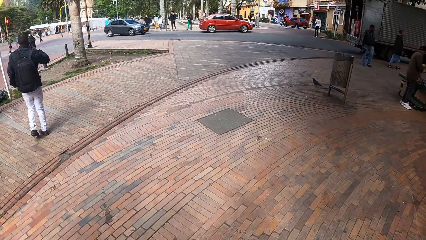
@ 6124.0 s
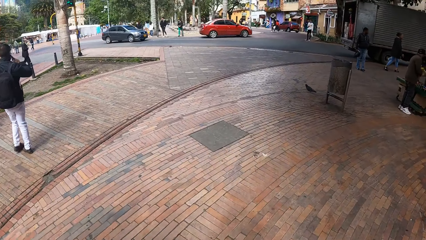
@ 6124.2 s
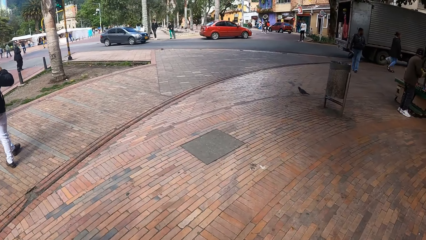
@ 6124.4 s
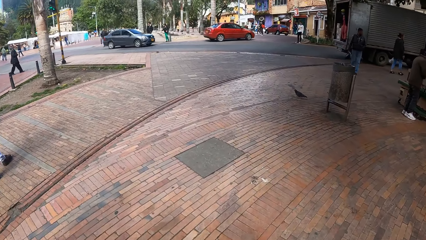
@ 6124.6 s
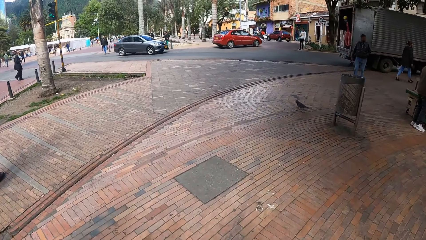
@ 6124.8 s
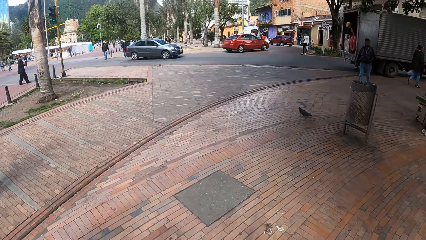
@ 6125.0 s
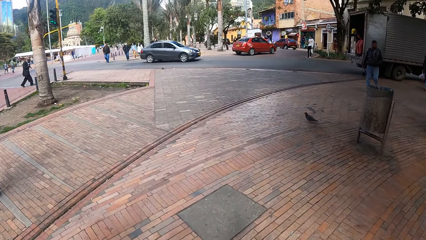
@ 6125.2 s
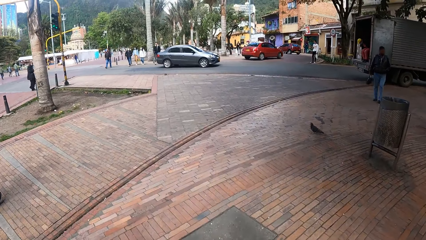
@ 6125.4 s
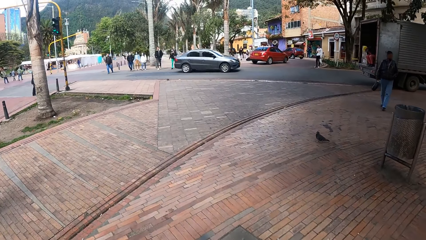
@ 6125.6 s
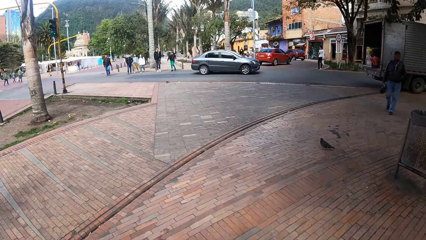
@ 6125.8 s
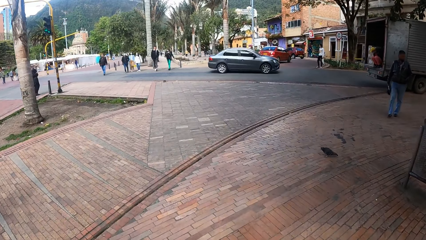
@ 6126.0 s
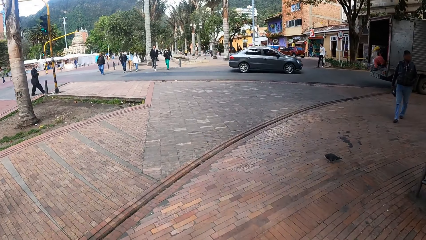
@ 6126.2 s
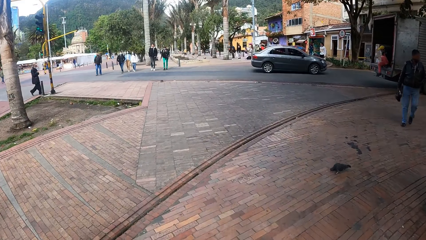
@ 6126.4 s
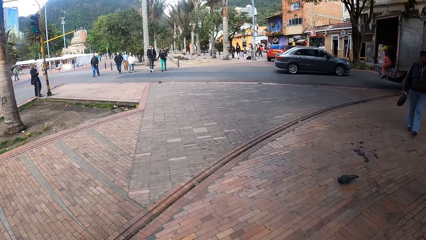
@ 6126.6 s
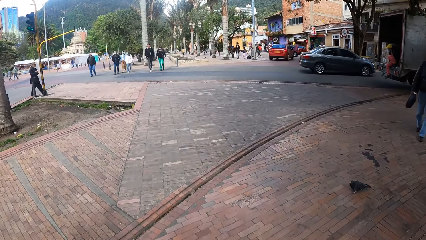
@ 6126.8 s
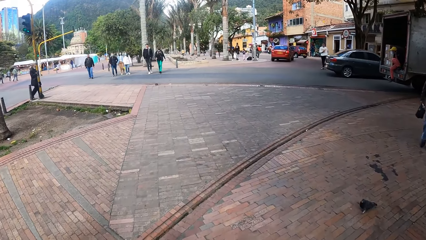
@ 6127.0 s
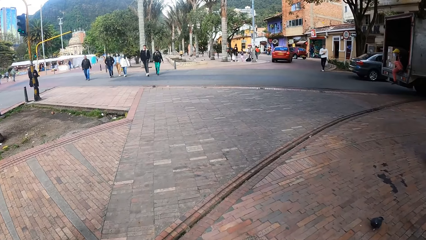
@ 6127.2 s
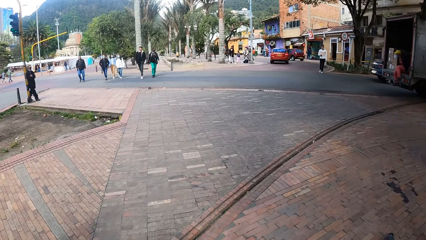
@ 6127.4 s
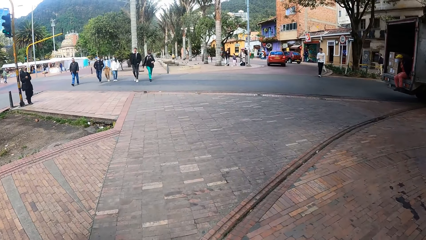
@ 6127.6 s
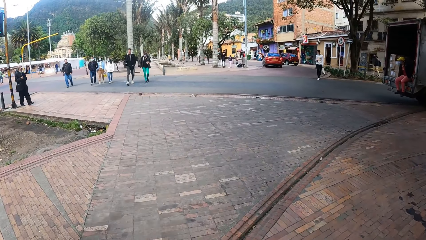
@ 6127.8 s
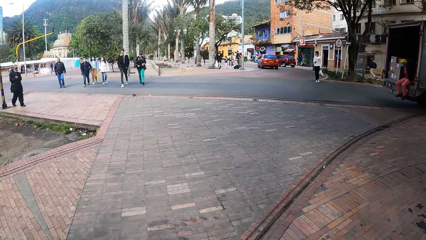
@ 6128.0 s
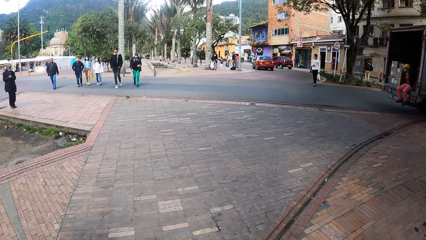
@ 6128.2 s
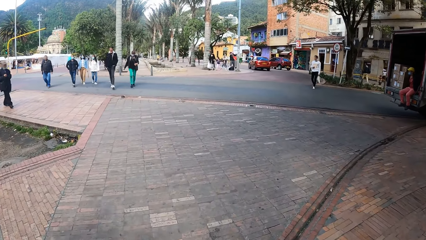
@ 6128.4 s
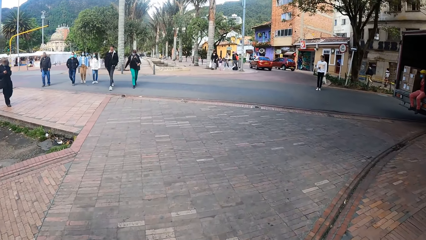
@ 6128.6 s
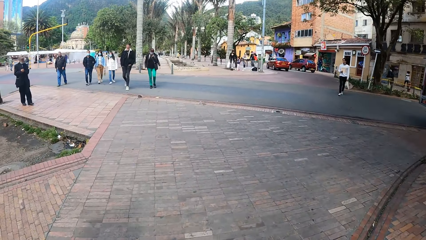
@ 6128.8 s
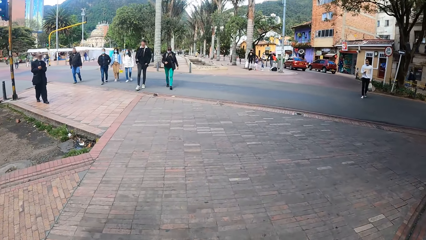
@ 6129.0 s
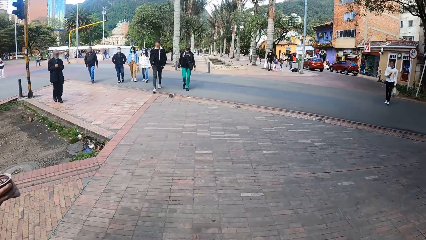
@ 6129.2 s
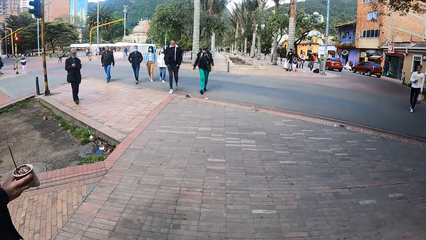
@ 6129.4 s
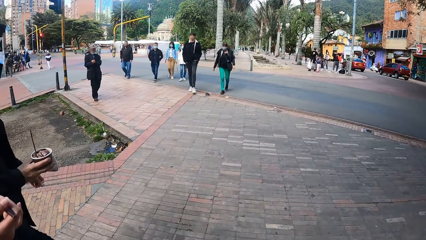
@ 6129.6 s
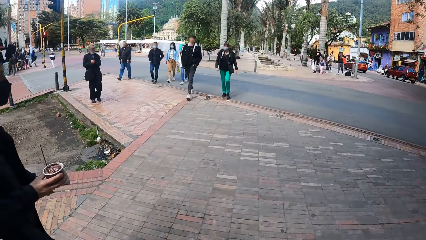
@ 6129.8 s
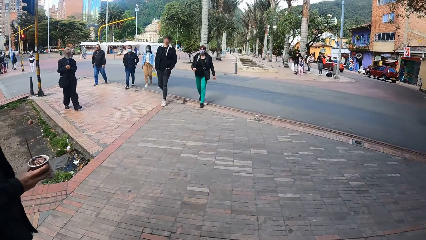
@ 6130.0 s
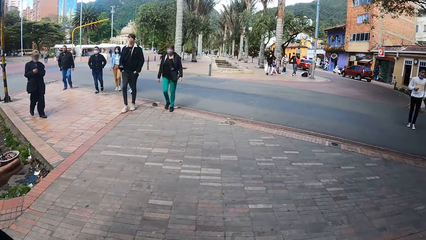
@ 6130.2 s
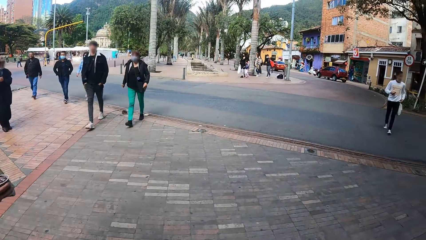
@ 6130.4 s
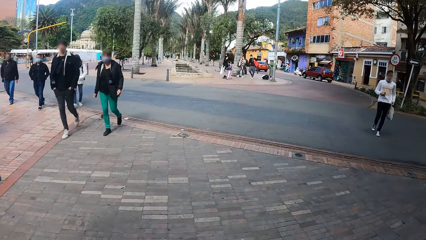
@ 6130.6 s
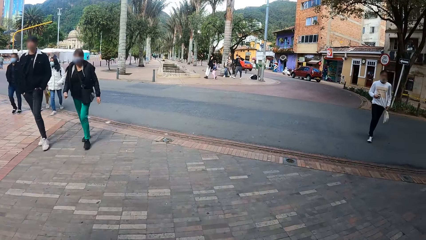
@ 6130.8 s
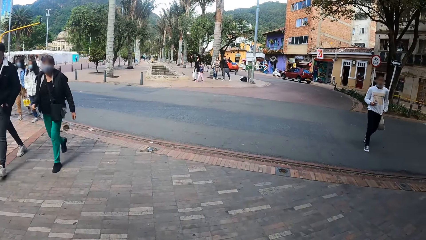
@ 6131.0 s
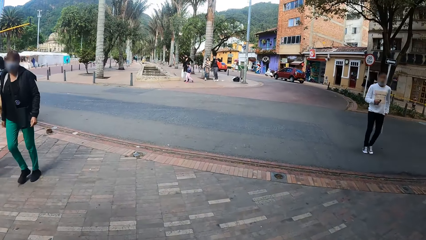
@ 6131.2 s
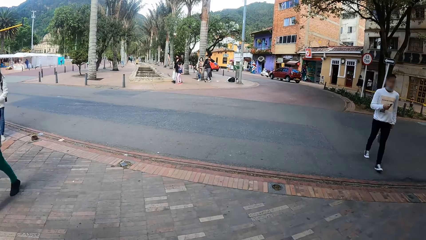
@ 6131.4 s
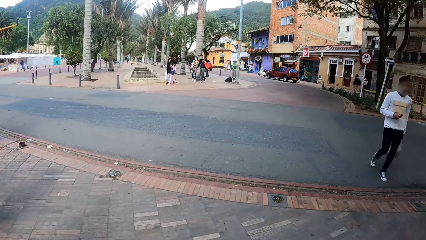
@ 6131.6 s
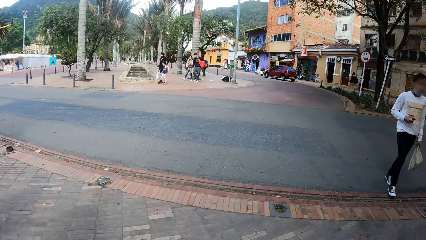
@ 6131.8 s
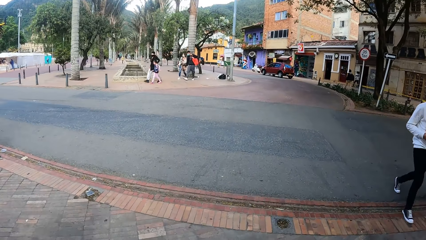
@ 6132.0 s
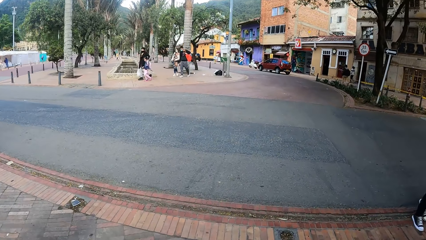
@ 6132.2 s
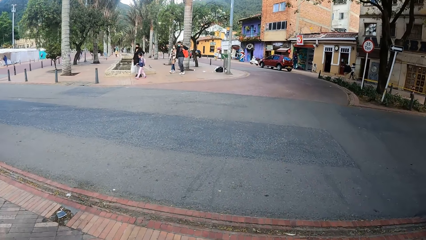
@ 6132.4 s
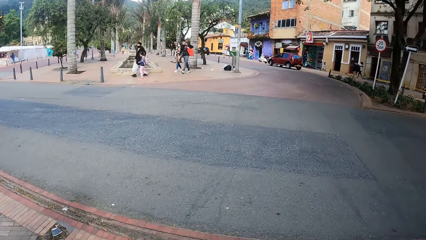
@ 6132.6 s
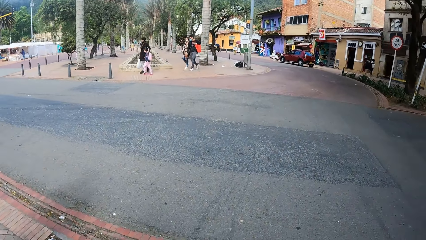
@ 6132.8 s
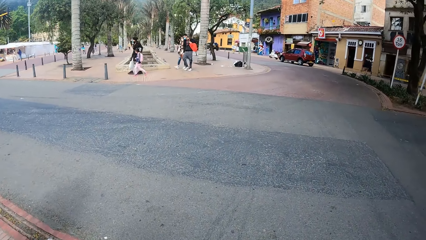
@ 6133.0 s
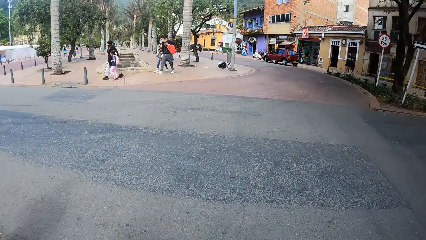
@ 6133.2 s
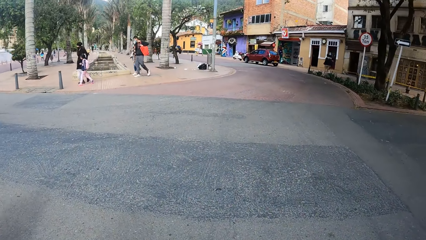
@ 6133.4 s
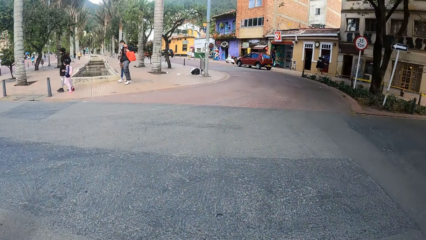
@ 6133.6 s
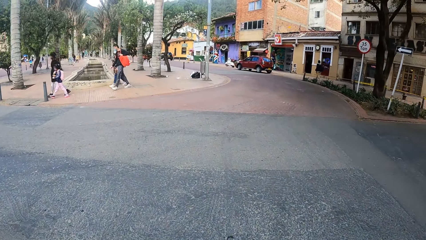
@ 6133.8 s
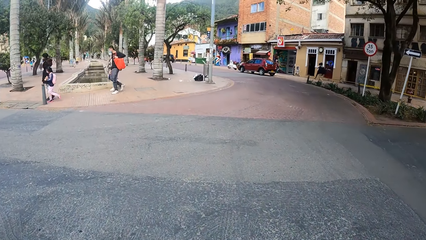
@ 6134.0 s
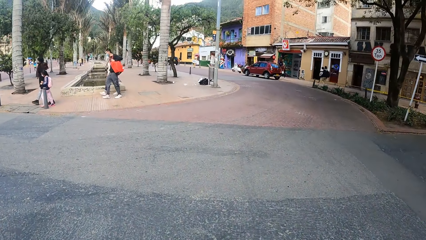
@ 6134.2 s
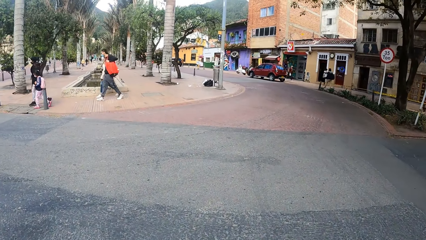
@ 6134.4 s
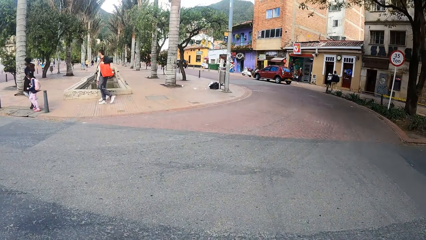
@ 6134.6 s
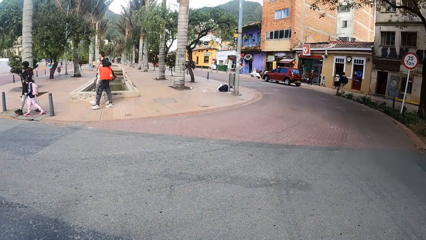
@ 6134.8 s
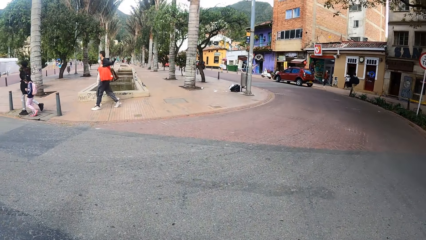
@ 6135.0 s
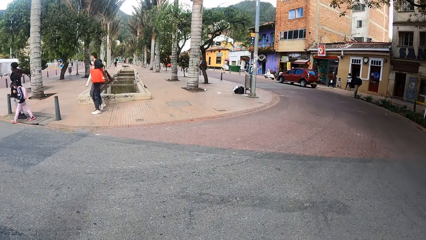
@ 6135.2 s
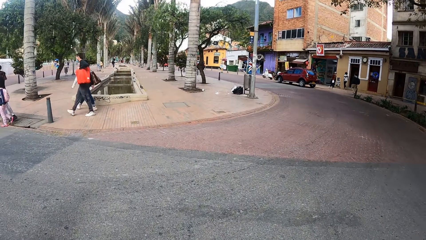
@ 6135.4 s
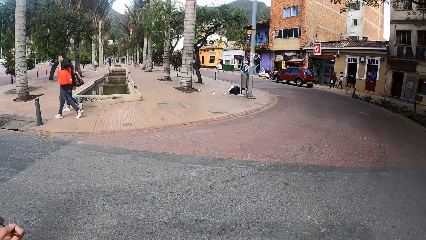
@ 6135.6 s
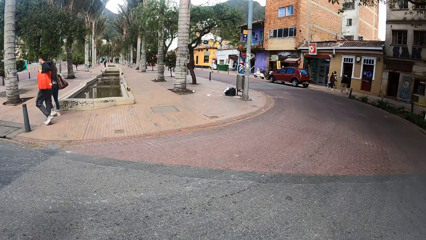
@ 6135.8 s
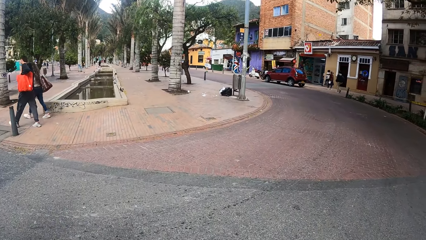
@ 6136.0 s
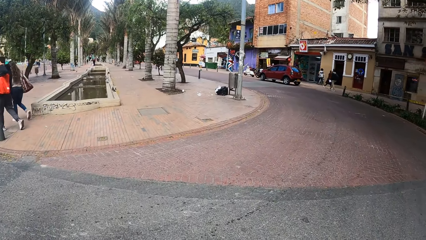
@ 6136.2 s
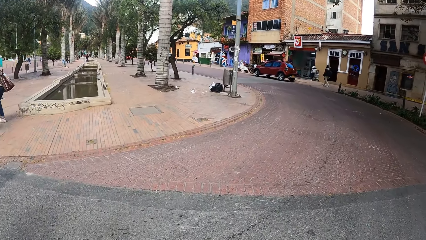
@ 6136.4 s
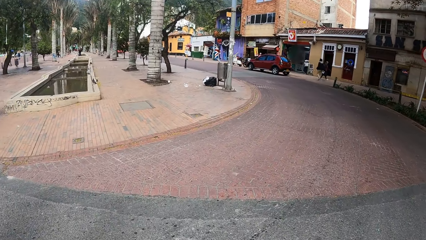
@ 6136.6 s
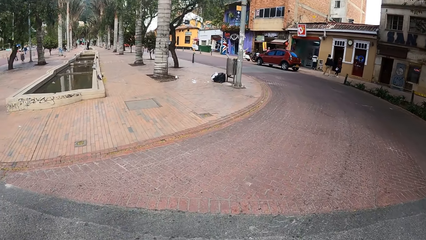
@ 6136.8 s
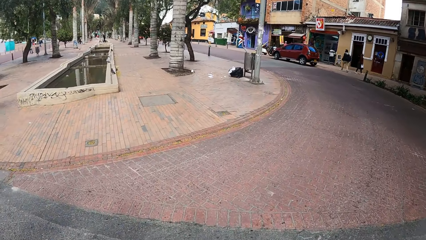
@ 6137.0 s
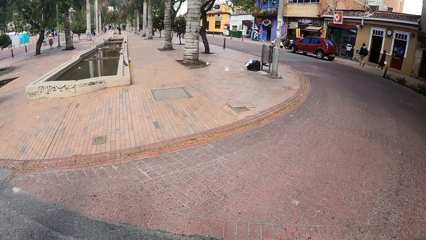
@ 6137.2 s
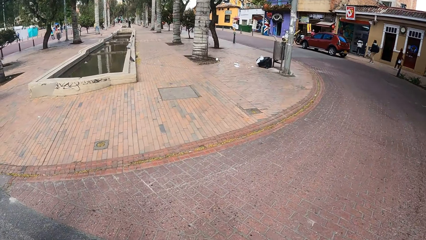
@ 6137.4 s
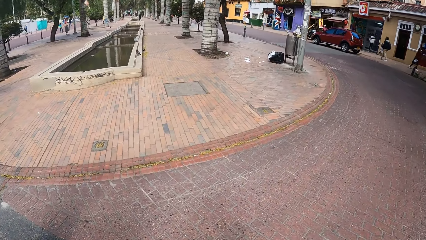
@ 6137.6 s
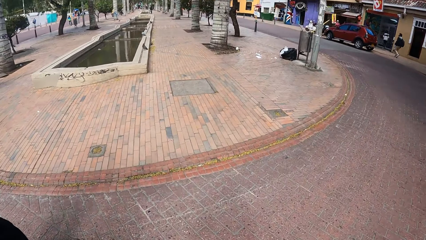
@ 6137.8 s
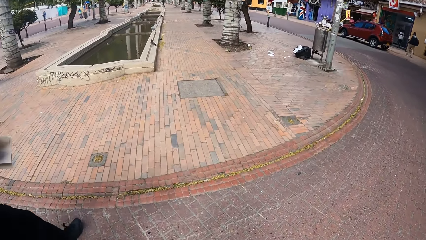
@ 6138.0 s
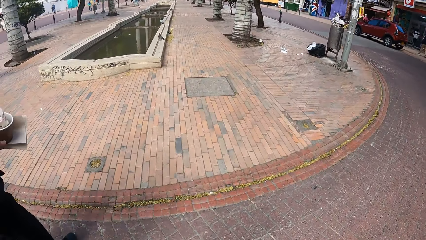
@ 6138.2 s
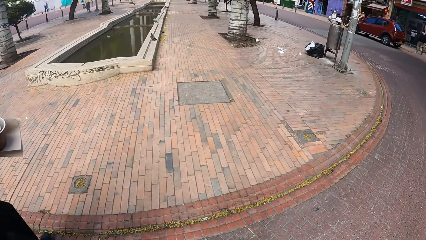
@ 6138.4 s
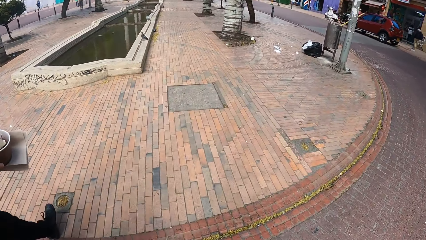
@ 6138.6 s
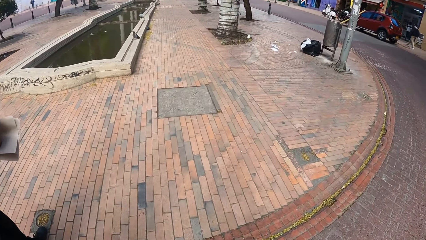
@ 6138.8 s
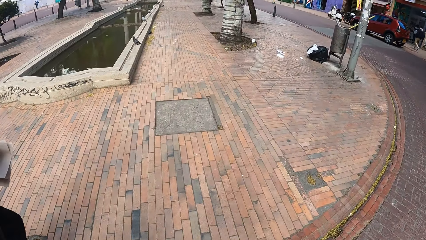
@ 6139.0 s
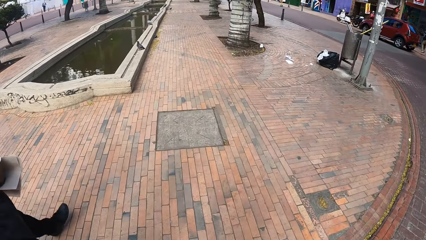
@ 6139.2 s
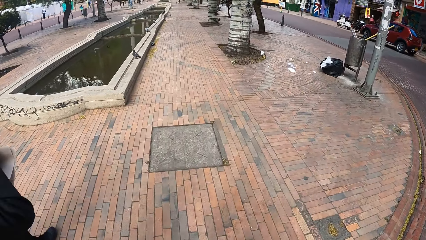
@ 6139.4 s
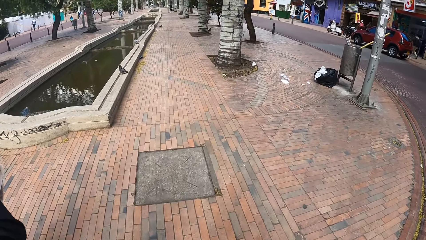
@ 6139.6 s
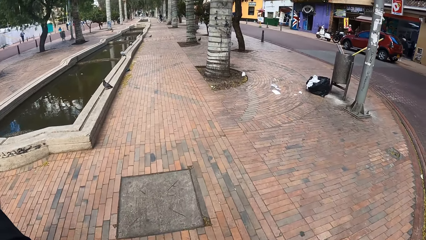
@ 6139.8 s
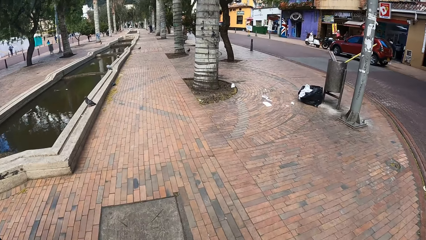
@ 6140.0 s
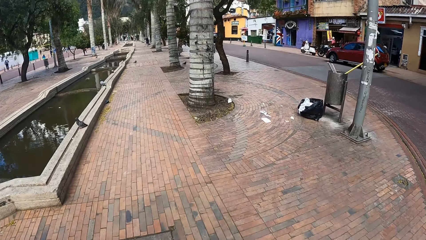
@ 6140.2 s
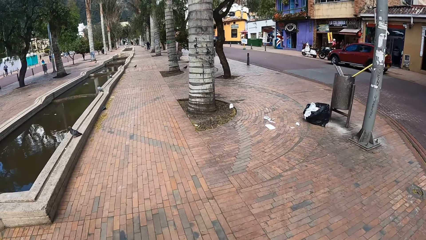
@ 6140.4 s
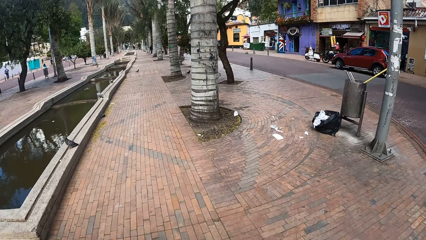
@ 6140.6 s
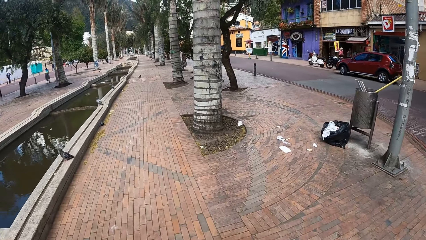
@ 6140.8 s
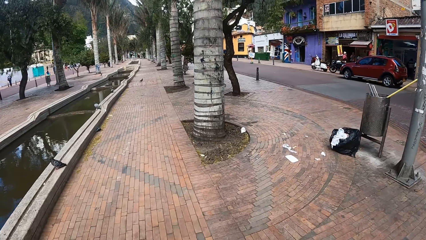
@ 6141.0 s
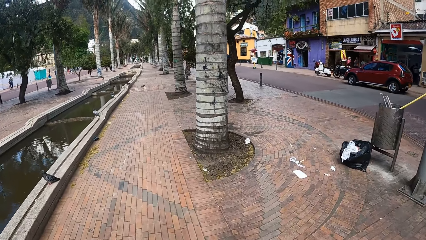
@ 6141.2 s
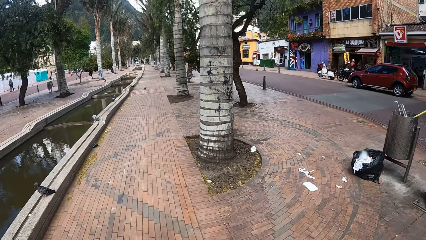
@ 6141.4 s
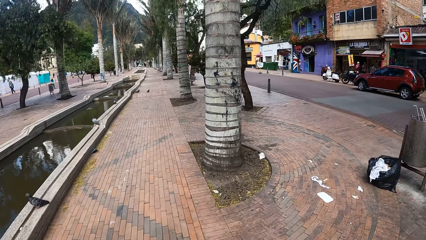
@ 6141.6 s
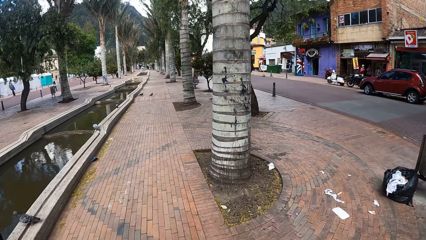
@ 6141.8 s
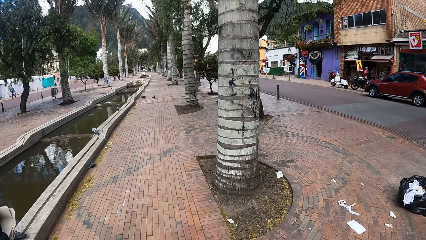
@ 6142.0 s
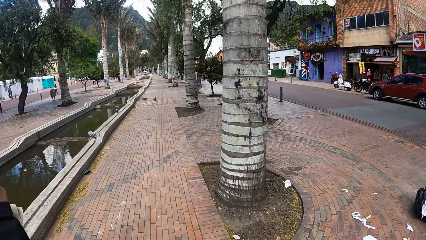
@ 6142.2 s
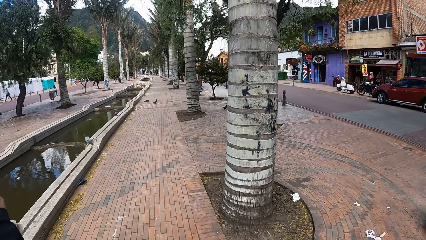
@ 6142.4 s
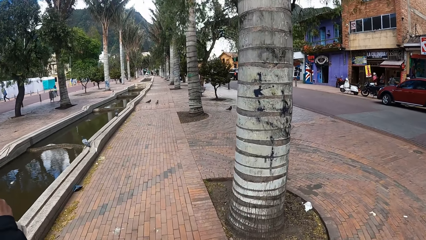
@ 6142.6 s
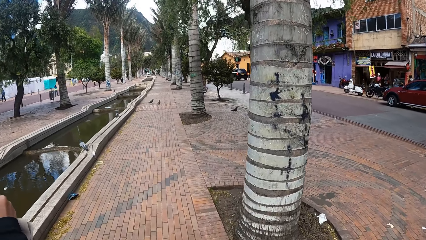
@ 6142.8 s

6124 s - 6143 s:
A group of people cross the road in front of the camera wearer. The group of people walk past the camera wearer on the road. The camera wearer crosses the road. They walk on the pavement.
